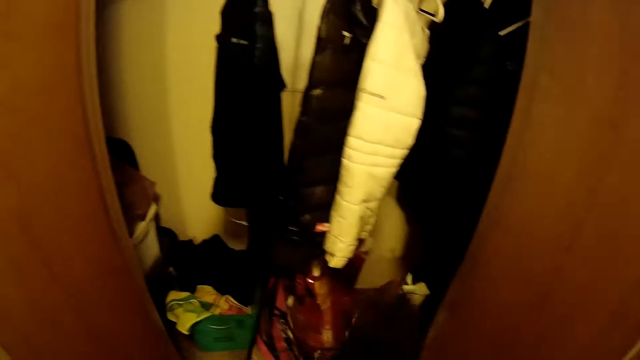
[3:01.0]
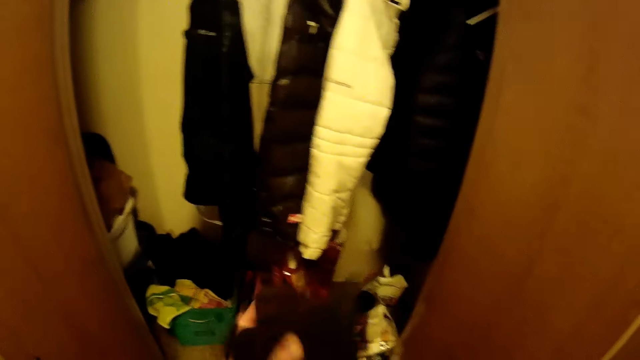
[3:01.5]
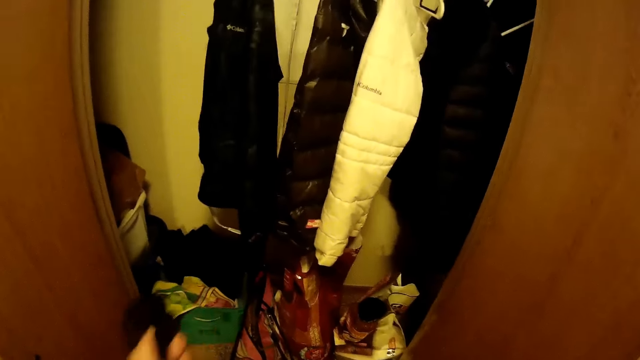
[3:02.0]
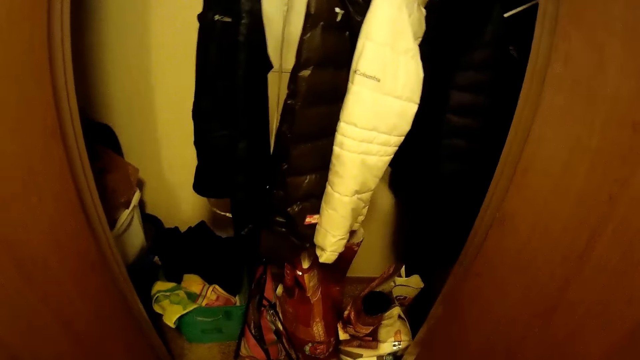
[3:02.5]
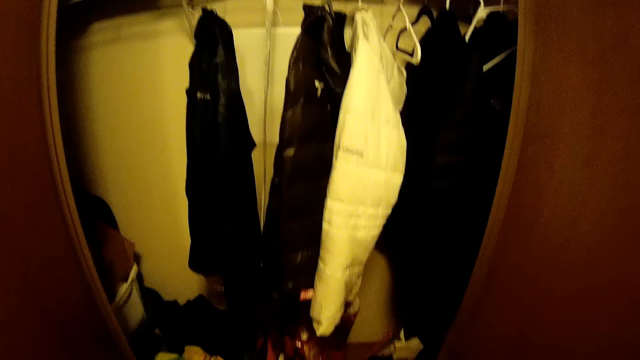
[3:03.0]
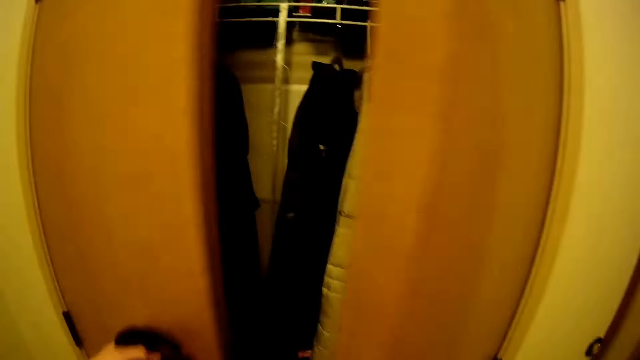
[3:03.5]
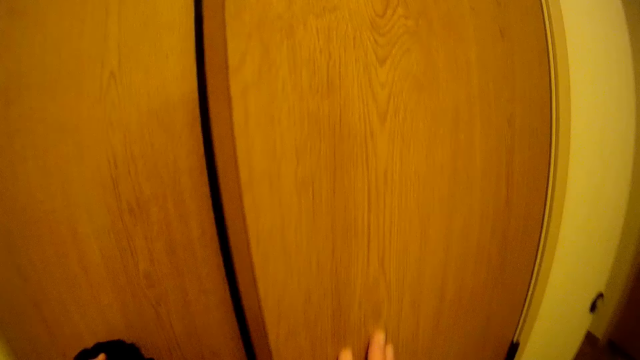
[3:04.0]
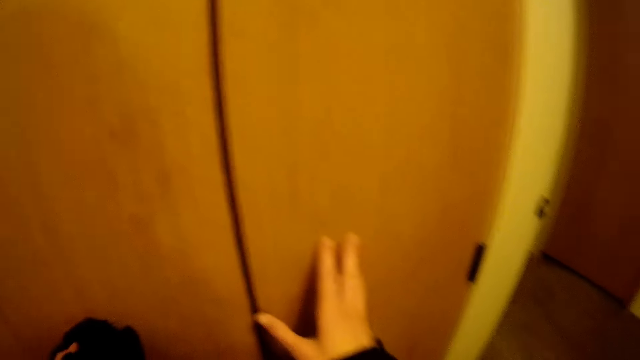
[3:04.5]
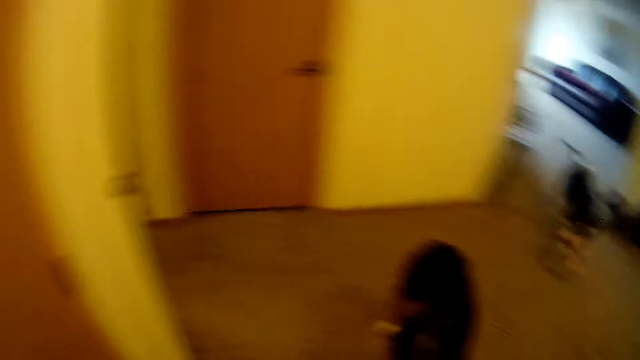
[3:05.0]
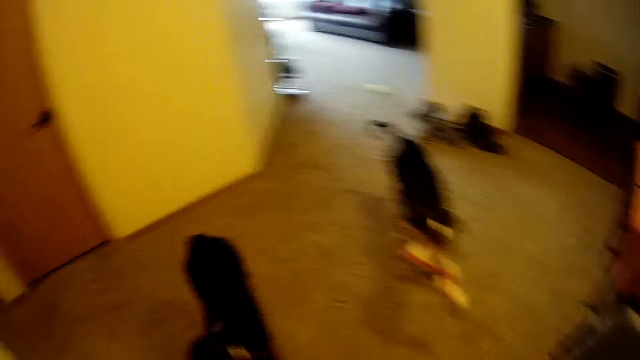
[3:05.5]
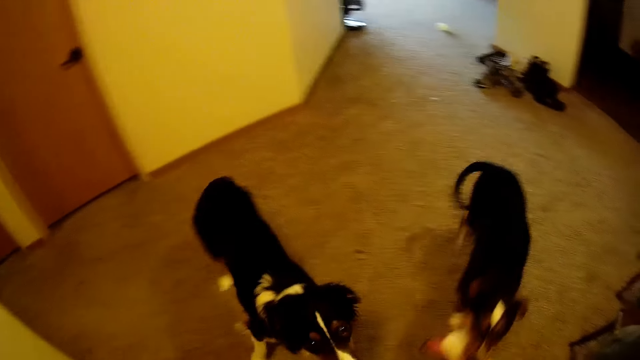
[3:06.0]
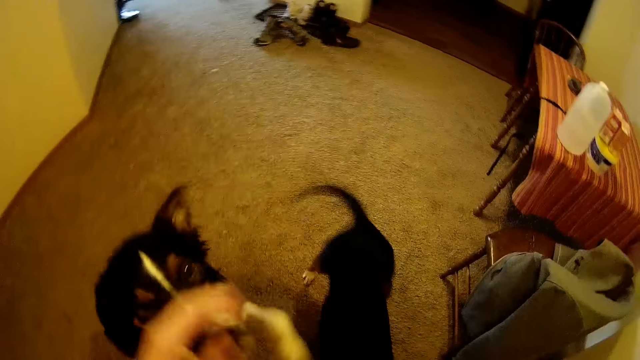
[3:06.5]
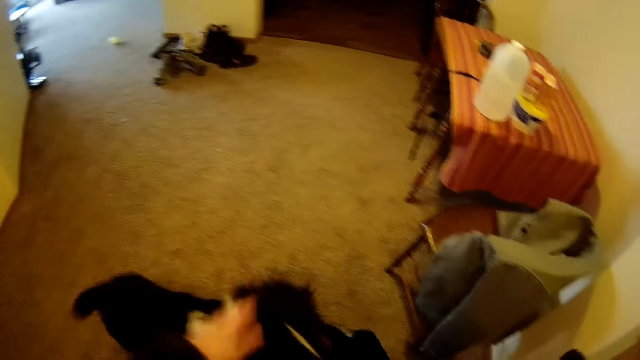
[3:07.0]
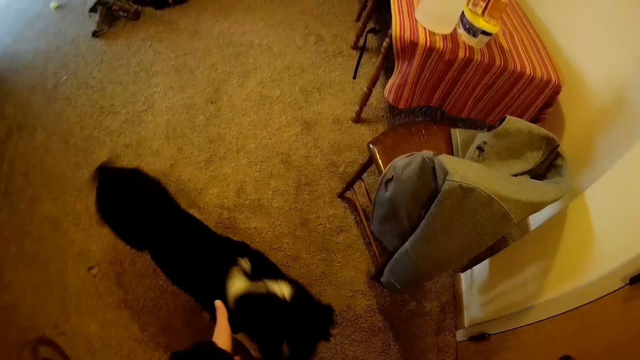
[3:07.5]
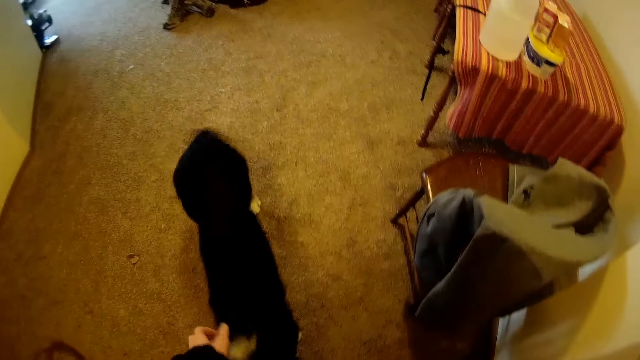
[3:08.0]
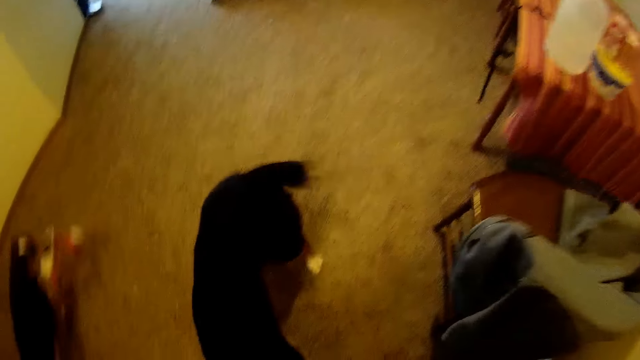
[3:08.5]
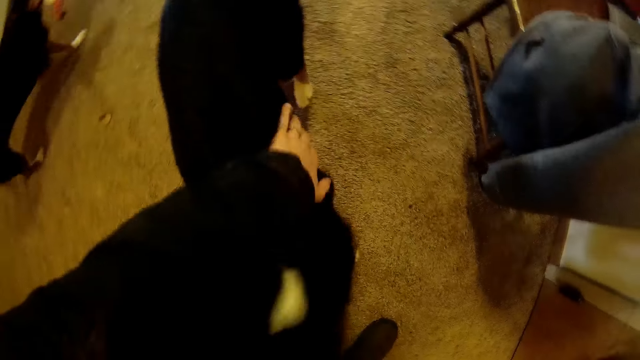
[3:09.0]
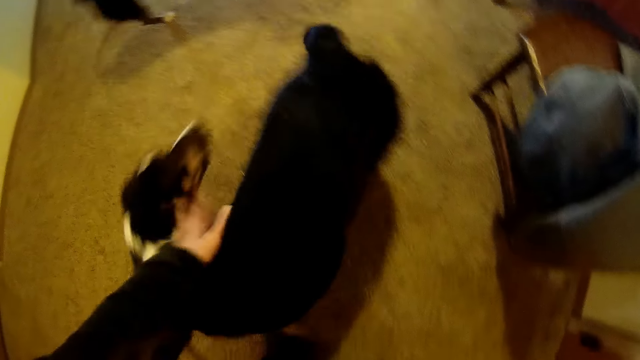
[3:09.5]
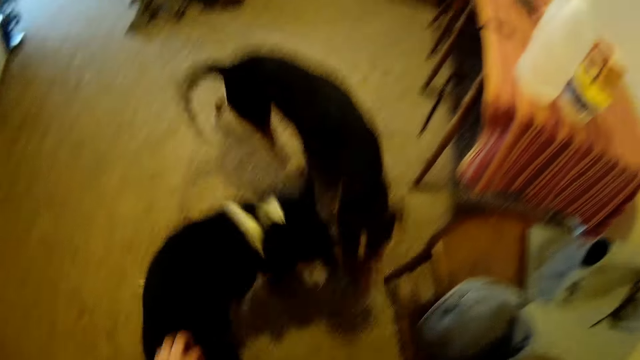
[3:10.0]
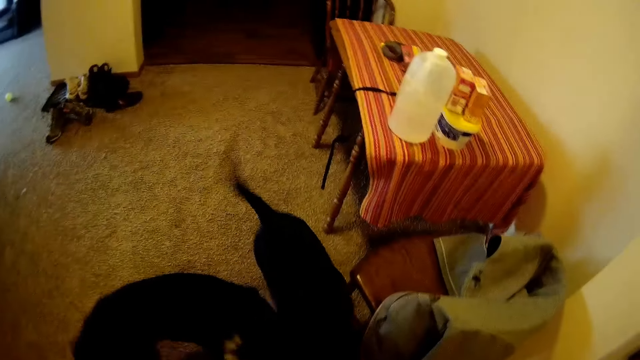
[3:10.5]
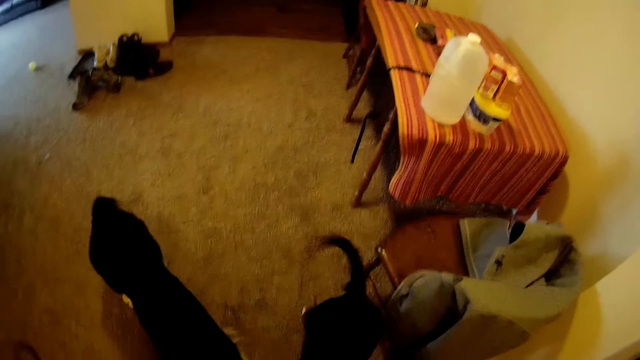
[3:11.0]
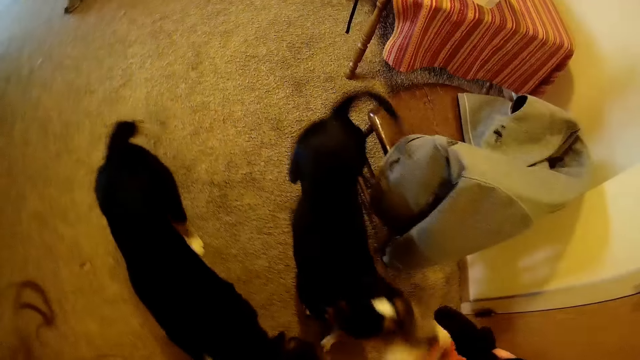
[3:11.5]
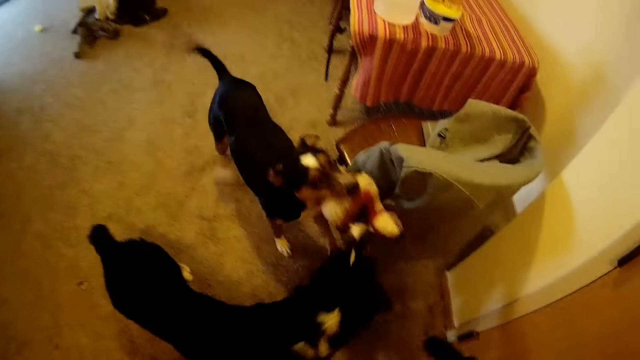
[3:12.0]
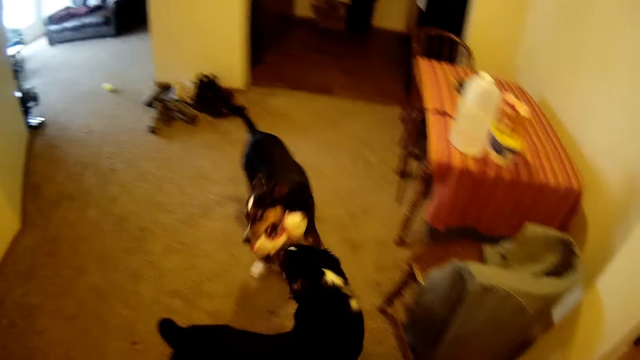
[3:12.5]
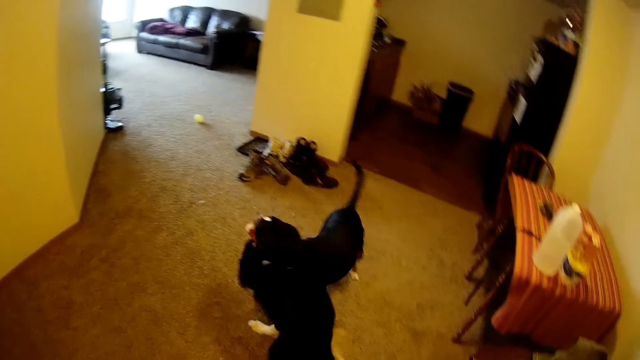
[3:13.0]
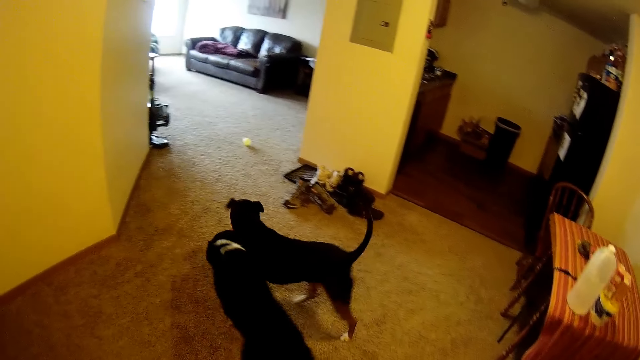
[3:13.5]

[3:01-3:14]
The camera wearer removes his hand gloves. He closes the wardrobe doors with his hands. He holds his hand gloves with his left hand. The dog walks towards the camera wearer. The camera wearer walks around the house. He pats another dog. He rubs the dog with his hand. The first dog and the other dog play together with a cloth.

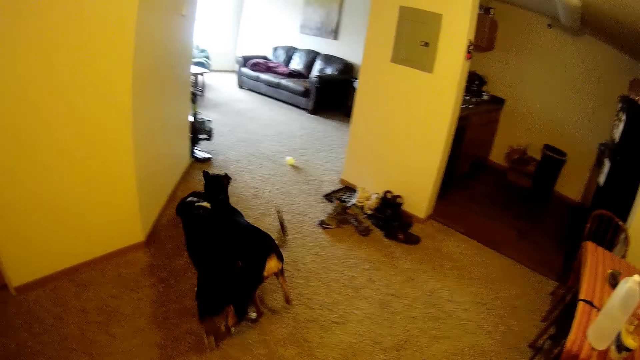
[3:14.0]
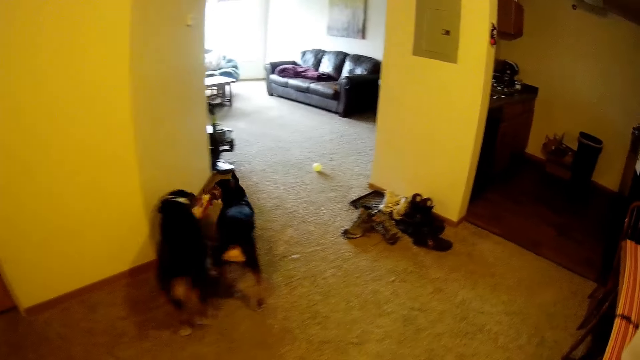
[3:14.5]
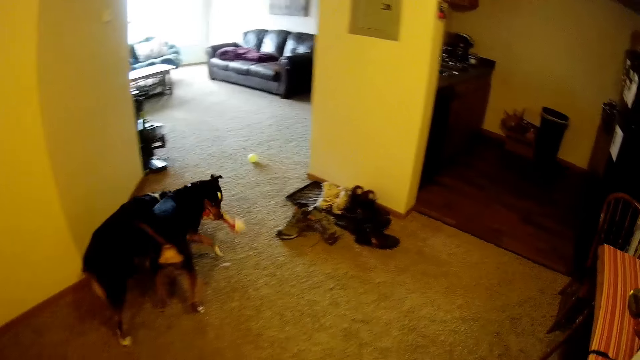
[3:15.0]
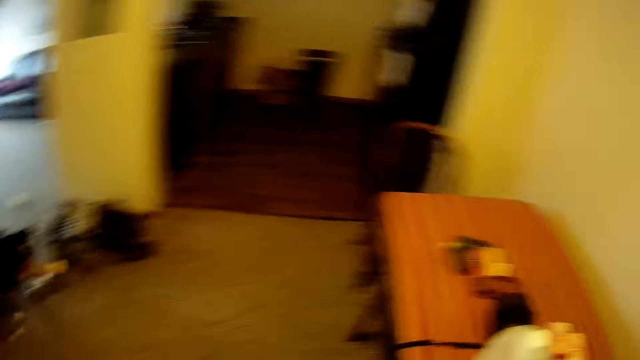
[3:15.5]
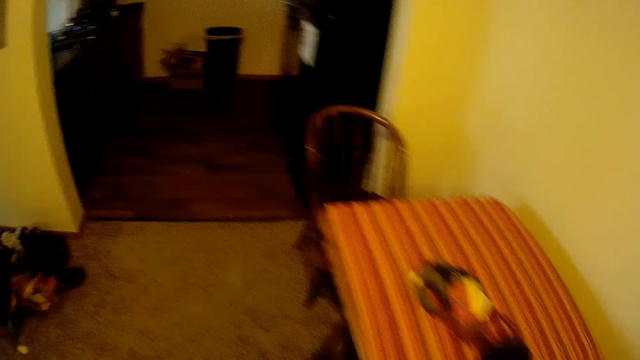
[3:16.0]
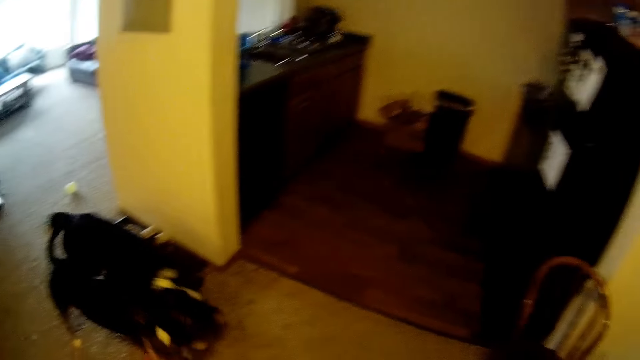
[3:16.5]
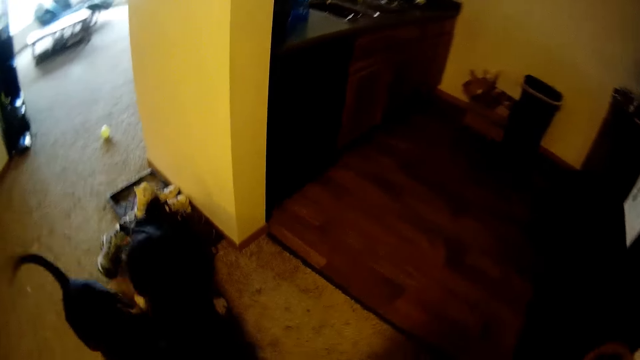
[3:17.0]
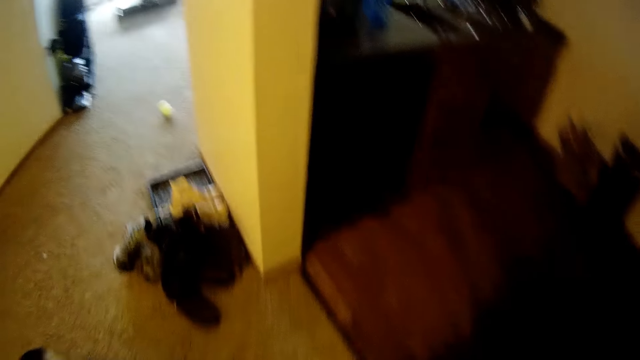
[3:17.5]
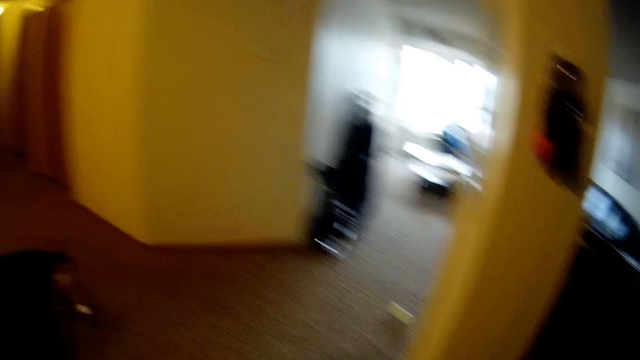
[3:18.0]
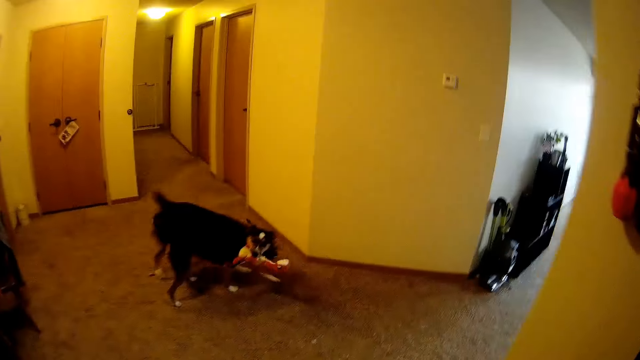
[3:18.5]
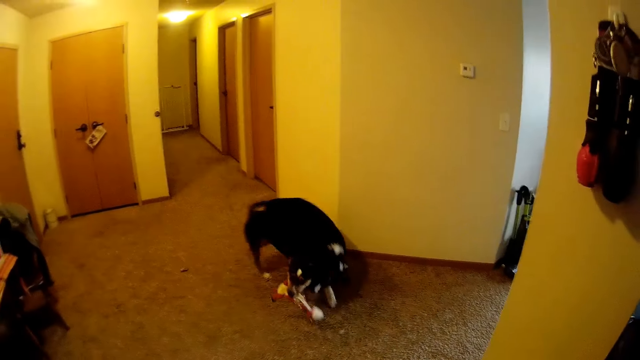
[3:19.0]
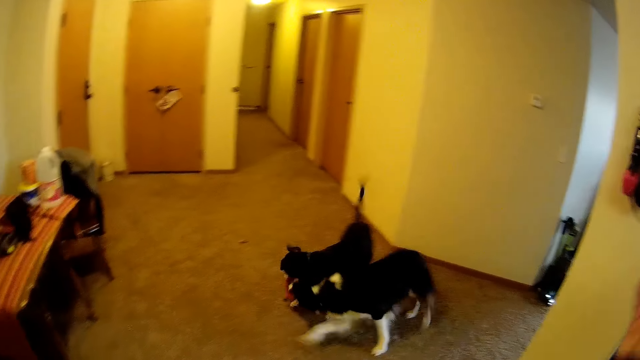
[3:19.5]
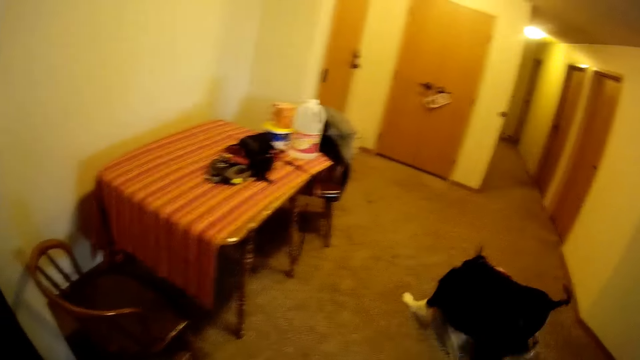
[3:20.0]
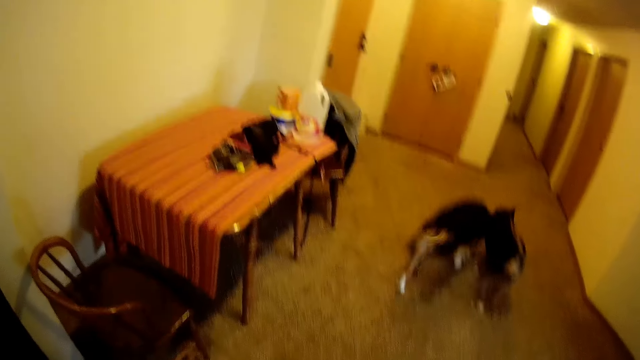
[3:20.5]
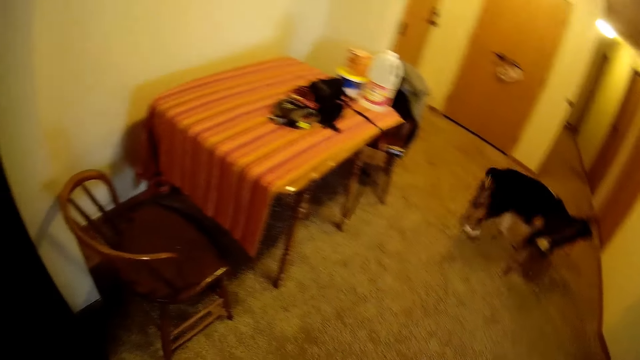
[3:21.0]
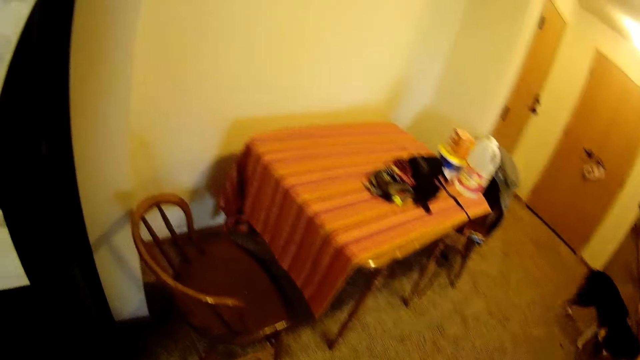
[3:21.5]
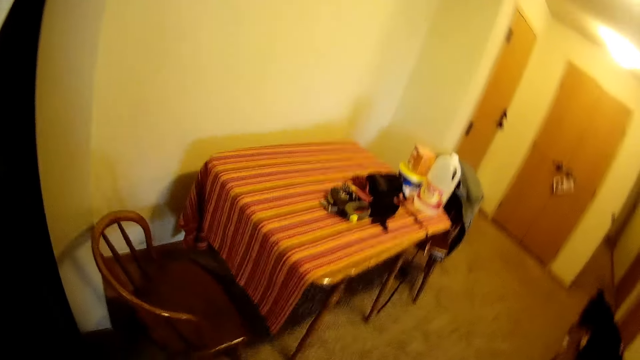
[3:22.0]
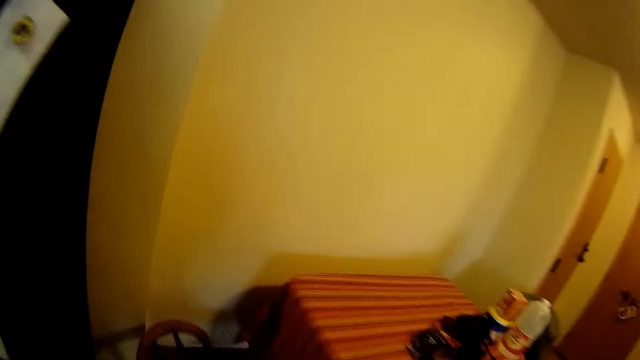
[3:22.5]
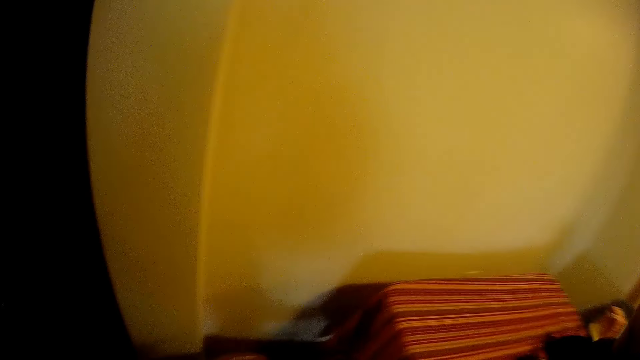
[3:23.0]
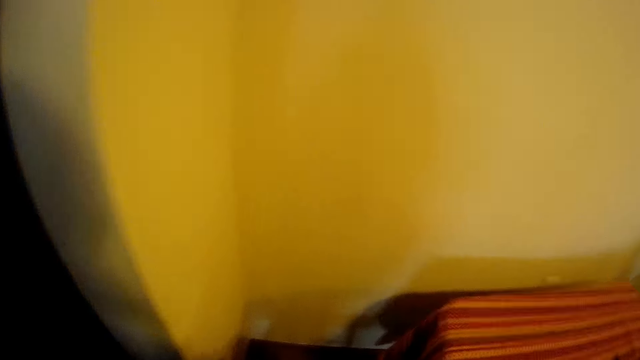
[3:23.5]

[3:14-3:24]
The camera wearer walks towards a kitchen.
